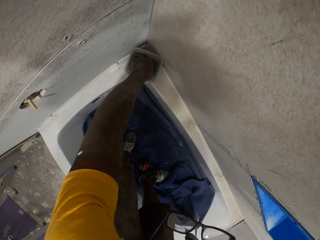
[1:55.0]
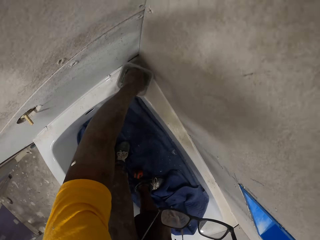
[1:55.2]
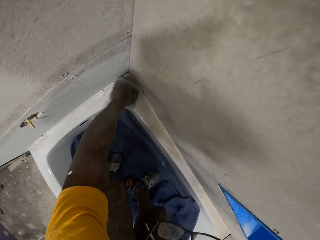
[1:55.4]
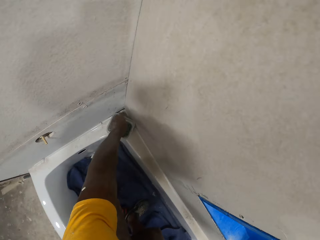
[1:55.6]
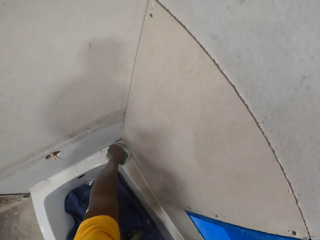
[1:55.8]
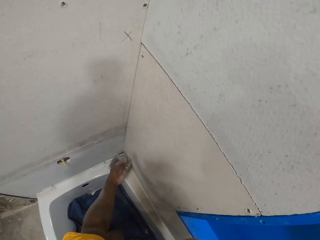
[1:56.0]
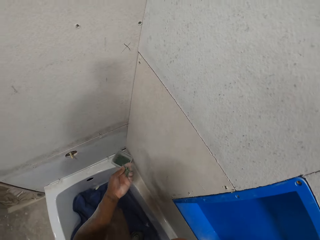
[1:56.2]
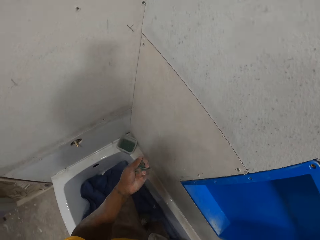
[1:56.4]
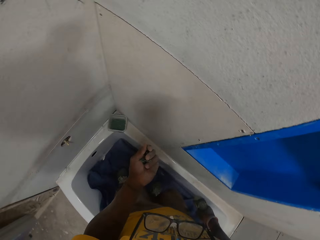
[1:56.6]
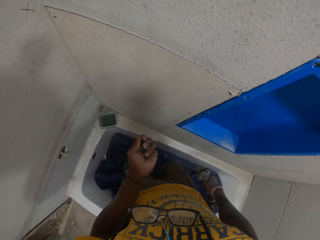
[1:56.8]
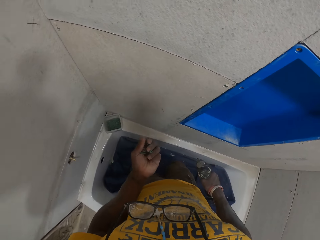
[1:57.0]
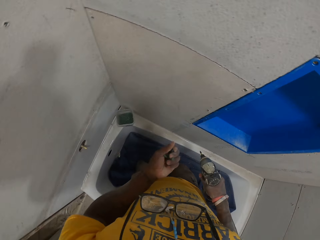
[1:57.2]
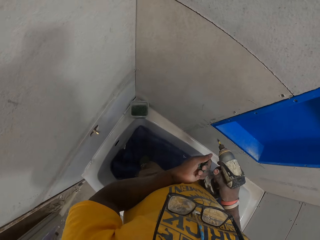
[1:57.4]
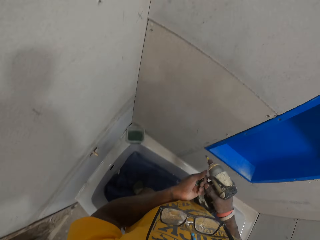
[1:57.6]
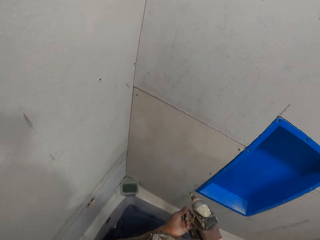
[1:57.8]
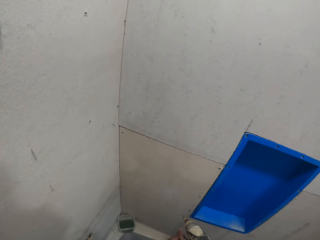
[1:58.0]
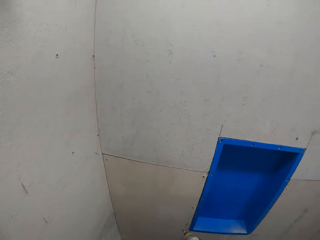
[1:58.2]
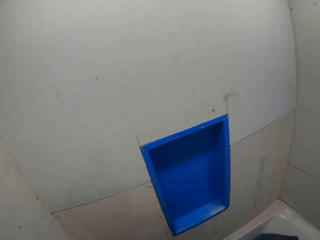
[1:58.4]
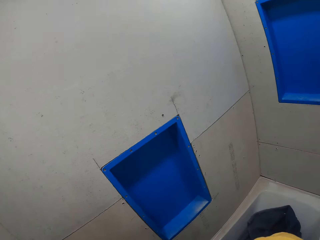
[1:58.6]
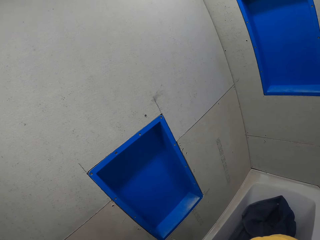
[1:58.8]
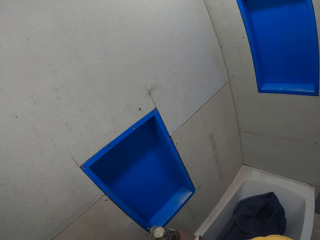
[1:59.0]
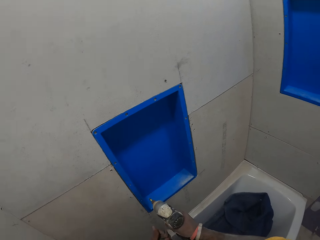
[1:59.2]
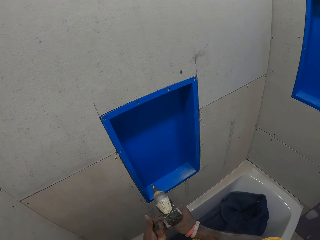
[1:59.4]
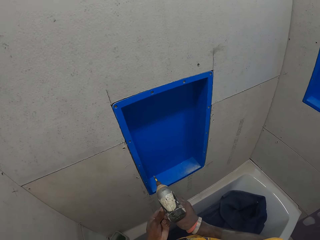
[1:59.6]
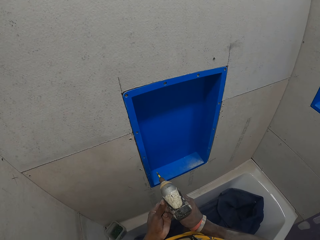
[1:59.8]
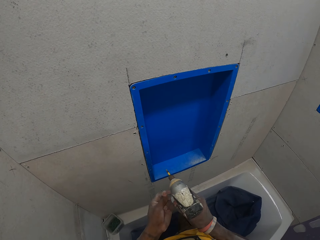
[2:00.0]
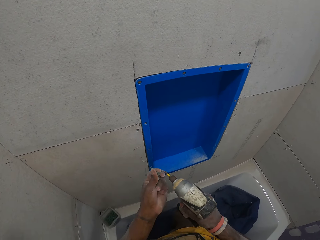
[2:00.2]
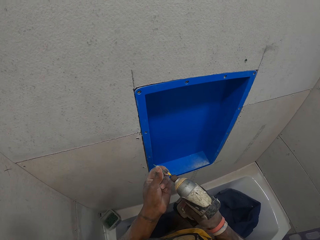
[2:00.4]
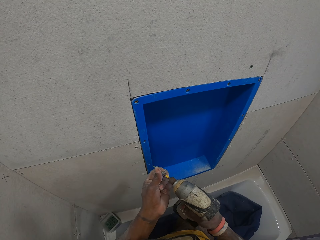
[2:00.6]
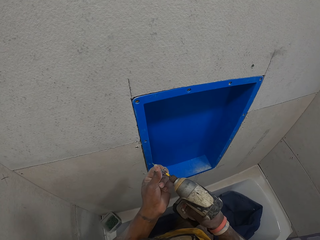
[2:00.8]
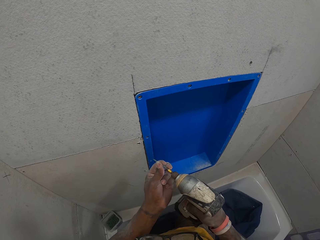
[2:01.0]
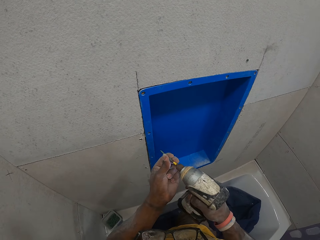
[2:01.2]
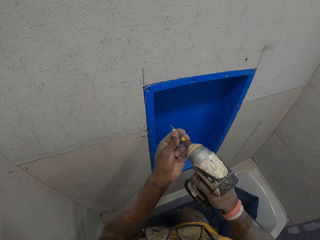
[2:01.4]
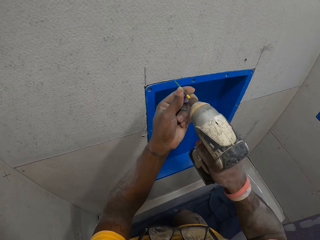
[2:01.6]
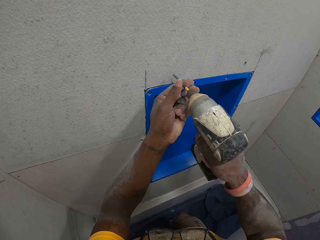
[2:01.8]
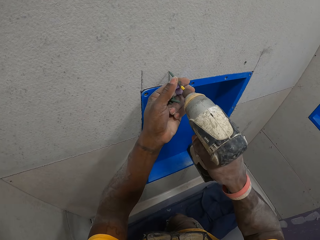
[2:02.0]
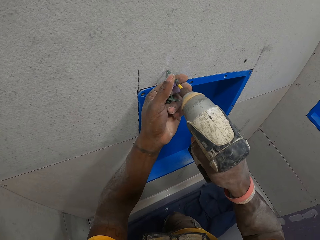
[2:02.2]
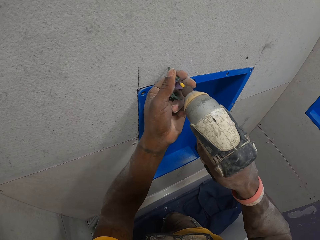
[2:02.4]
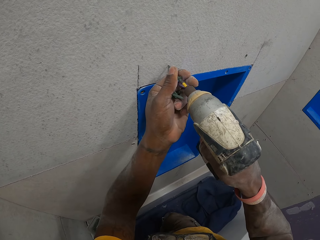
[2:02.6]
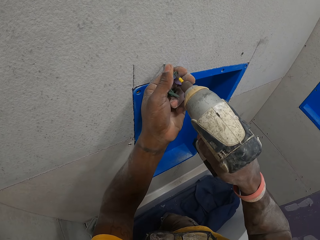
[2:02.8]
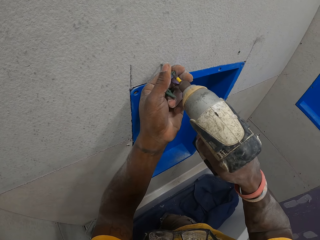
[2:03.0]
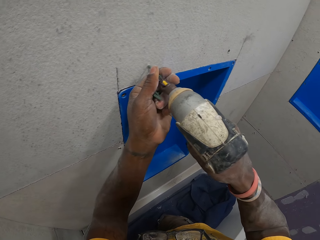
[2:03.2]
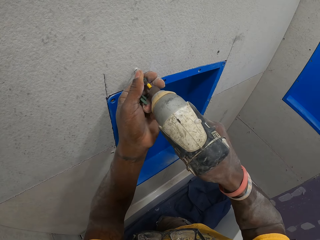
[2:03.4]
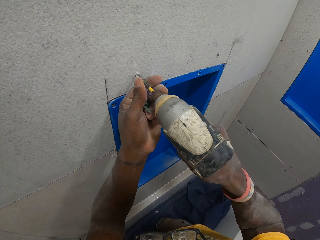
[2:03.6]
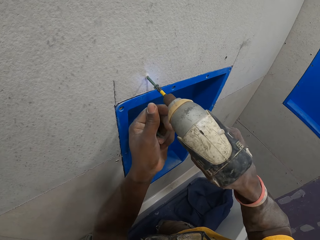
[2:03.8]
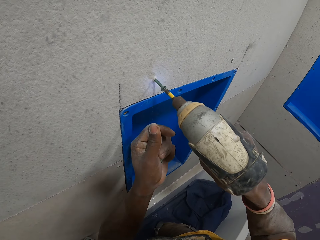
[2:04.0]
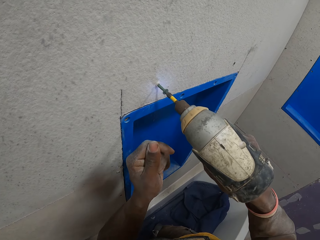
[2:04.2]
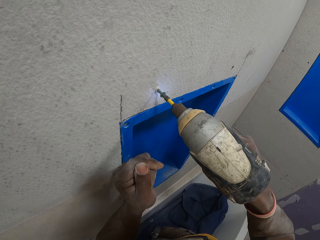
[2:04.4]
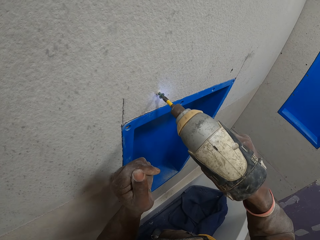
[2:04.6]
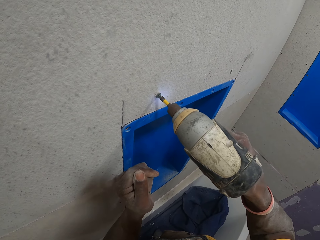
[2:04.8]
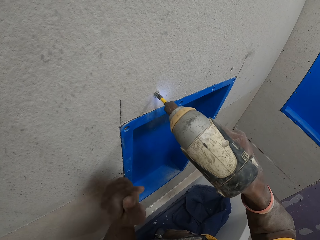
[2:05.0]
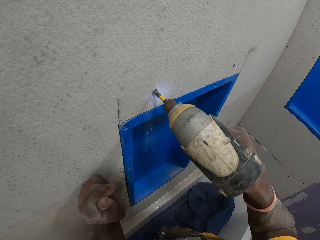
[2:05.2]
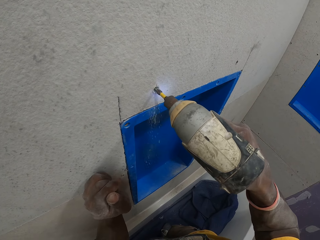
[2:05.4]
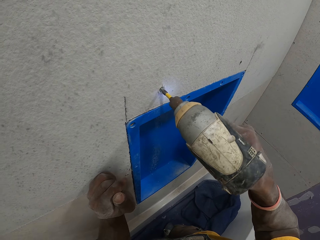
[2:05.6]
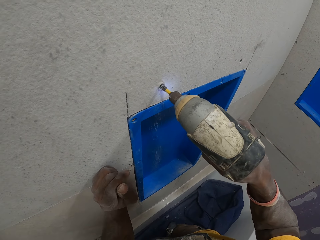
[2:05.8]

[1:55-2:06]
The camera wearer picks up some screws from the plastic container with his left hand. He holds the drill bit. He fixes the drill bit on the drilling machine. He drills the screw on the slate sheet on the wall with the drill on his right hand.

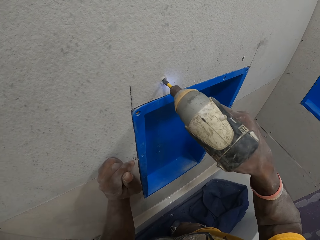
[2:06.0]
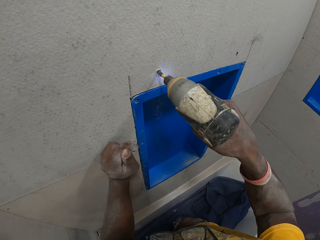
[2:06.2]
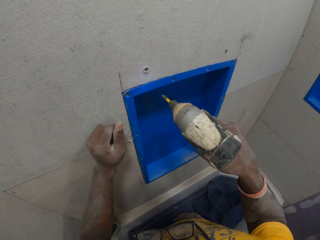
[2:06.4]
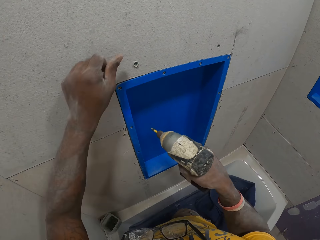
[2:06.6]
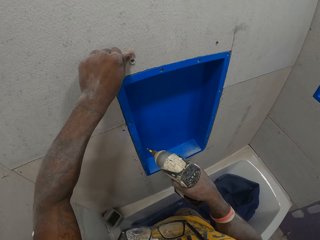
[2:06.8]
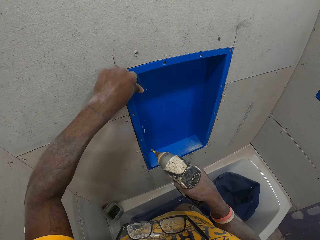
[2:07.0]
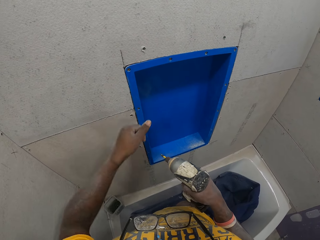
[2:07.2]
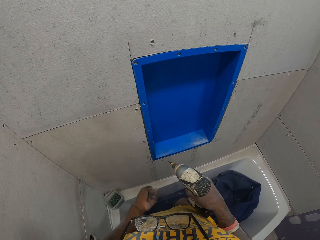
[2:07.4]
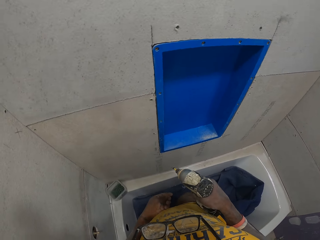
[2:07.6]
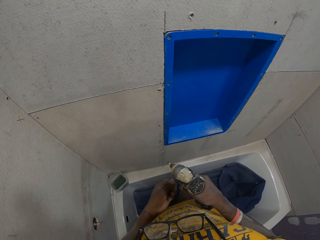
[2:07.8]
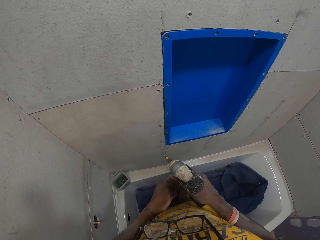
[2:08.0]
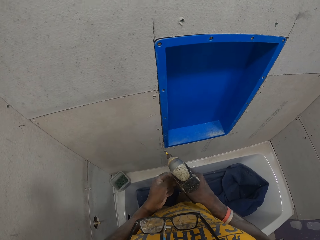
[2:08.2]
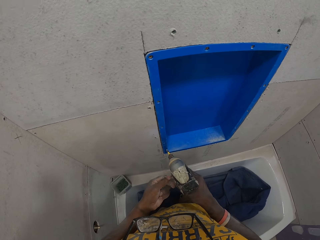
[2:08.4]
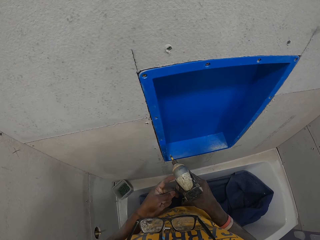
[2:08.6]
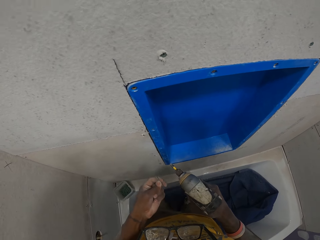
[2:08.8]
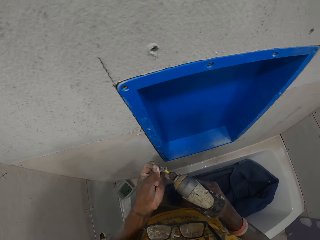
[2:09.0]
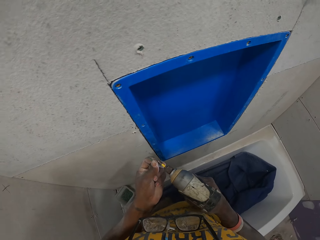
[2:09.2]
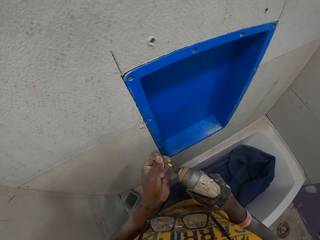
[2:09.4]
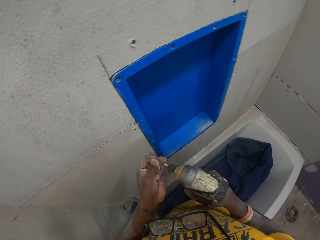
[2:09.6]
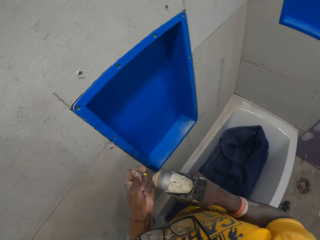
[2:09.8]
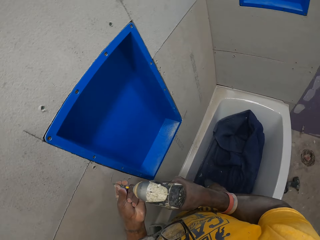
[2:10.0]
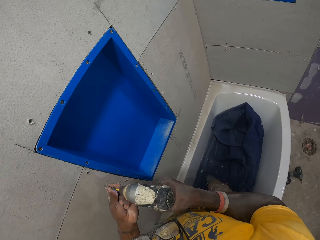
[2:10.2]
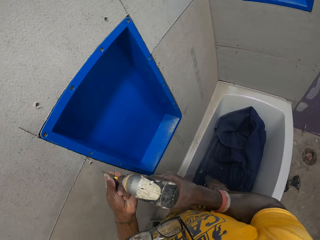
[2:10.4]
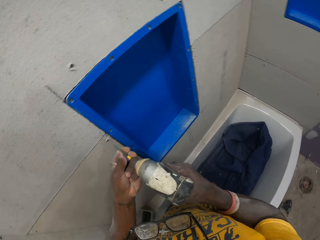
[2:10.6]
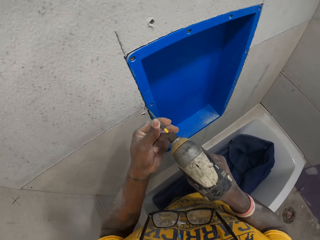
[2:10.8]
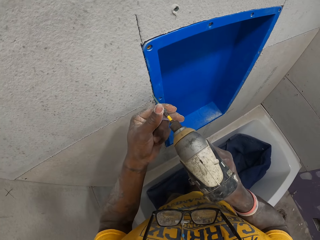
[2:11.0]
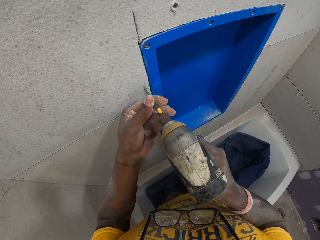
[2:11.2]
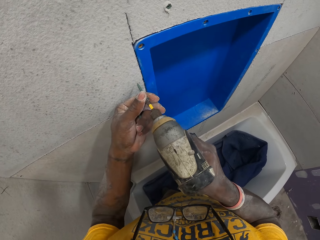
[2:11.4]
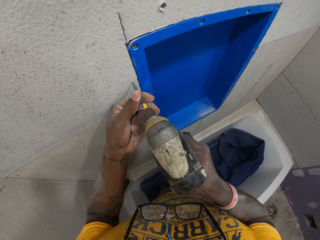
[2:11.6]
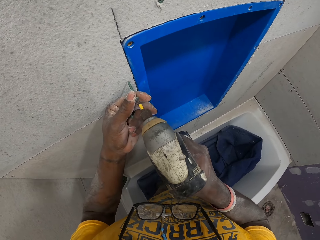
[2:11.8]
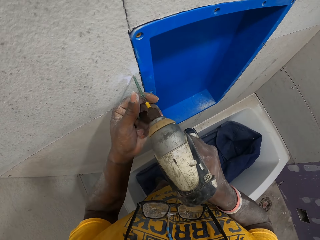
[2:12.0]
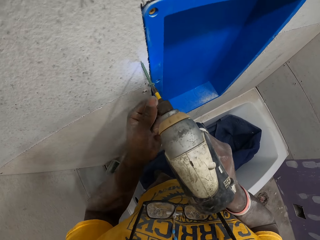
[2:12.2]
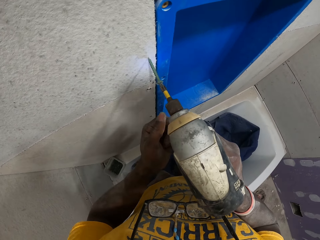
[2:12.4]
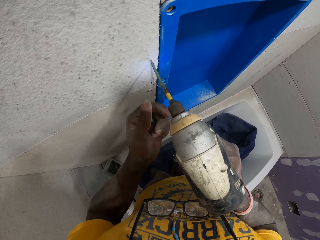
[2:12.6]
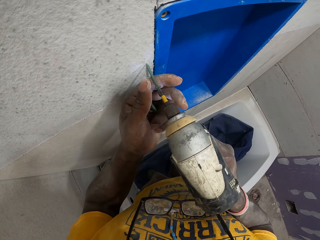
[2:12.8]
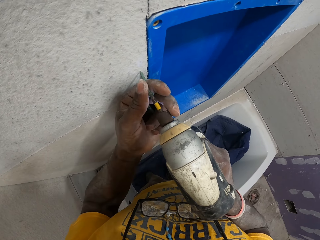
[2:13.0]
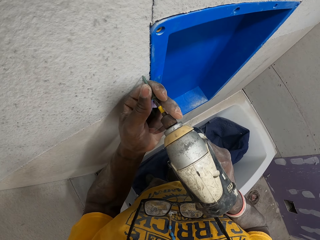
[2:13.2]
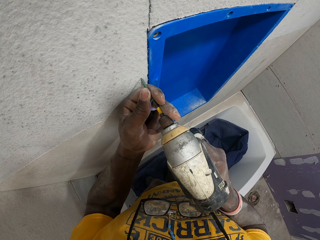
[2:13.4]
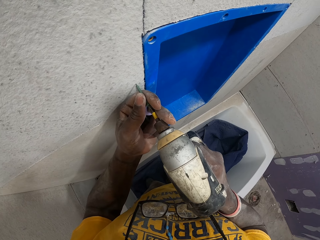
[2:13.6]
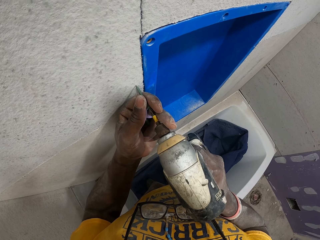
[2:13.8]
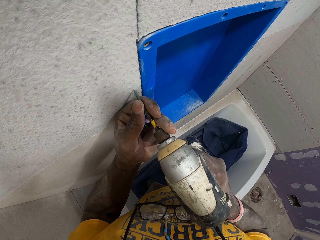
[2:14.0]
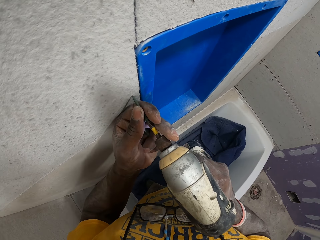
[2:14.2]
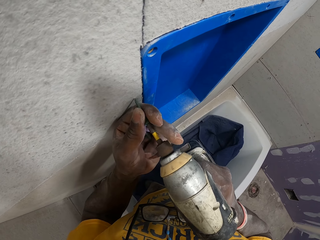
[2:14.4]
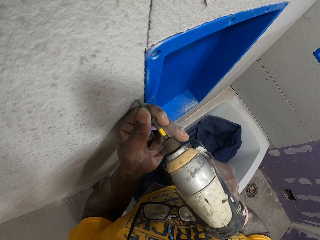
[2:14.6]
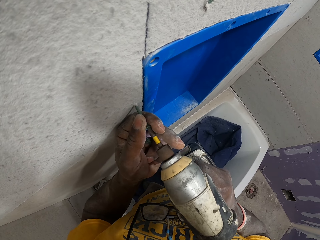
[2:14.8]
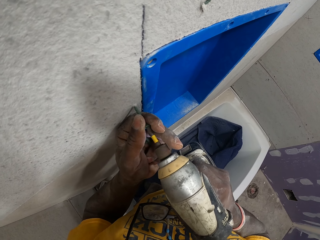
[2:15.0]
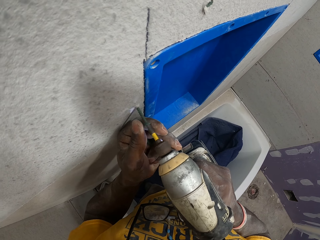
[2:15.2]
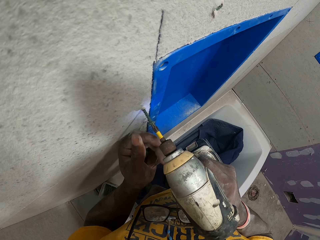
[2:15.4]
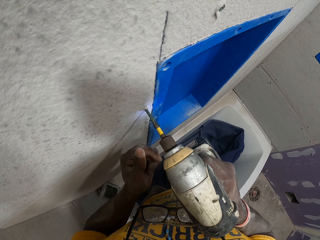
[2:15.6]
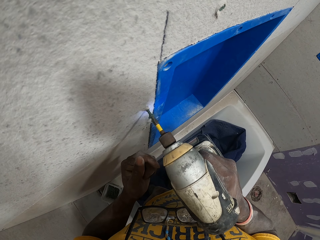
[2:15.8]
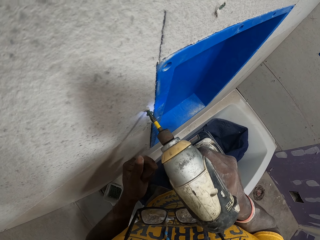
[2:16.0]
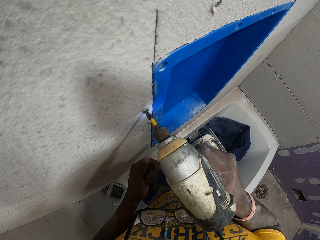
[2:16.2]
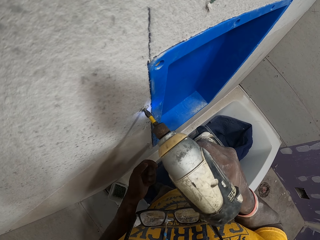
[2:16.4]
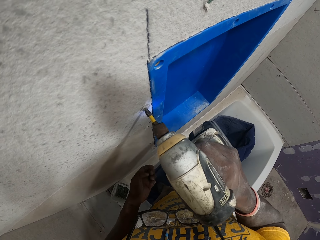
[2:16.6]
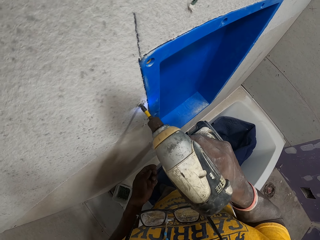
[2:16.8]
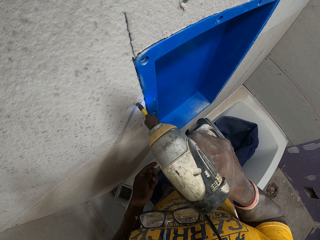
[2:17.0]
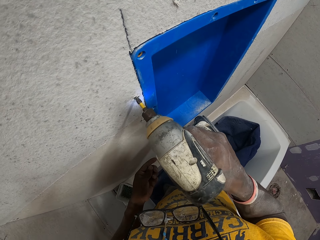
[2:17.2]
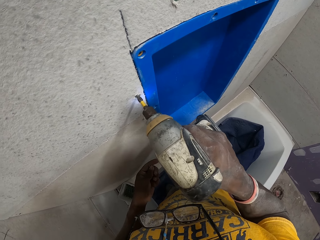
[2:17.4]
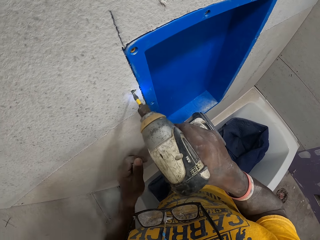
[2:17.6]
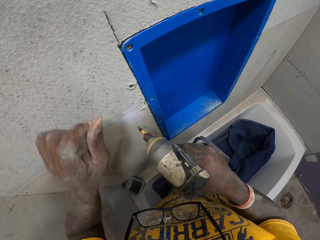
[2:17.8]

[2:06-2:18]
The camera wearer wipes off the drilled point with his left hand. He fixes the drill bit on the drilling machine. He drills the screw on the slate sheet on the wall with the drill on his right hand.
